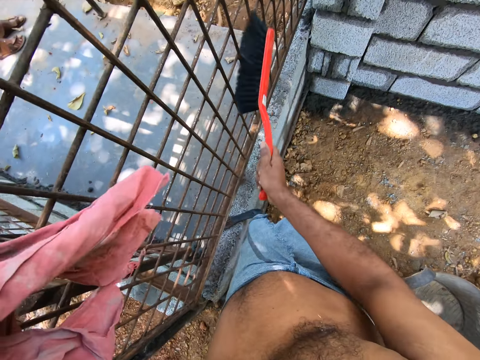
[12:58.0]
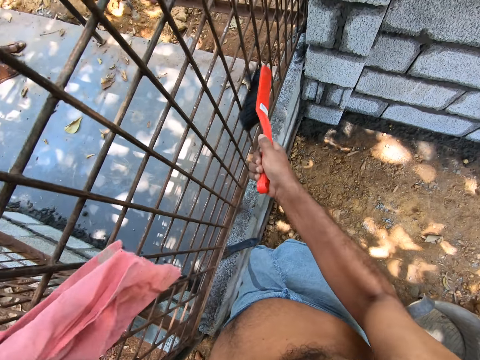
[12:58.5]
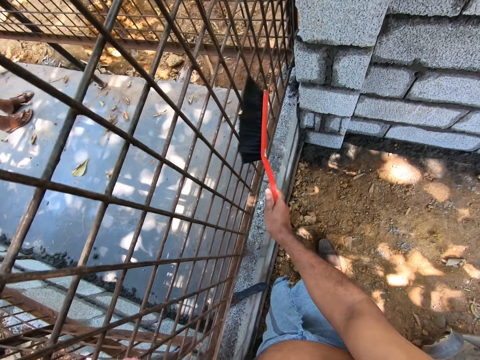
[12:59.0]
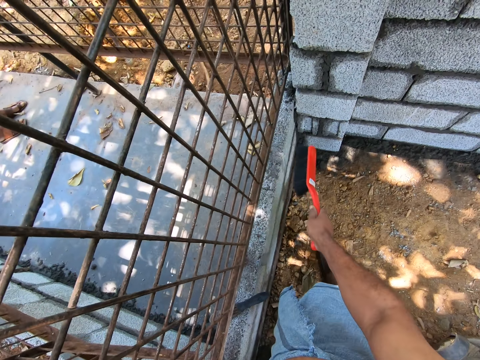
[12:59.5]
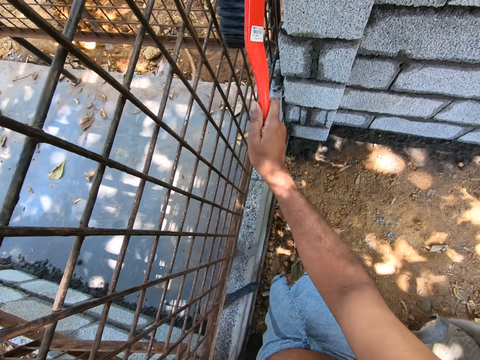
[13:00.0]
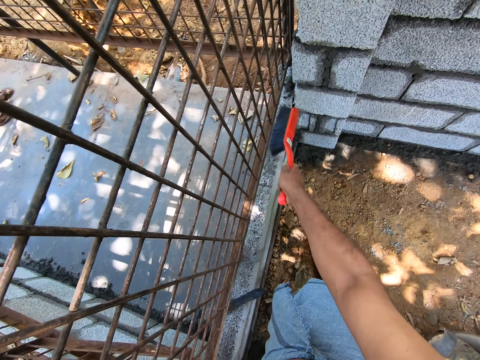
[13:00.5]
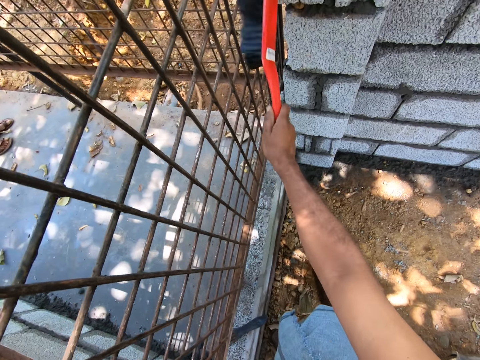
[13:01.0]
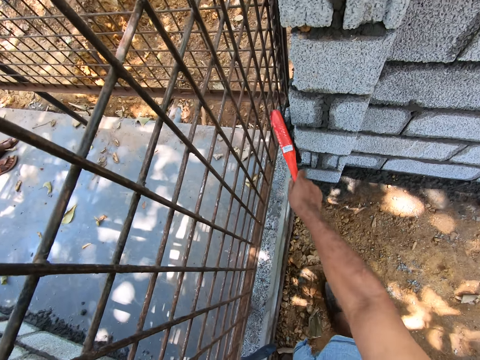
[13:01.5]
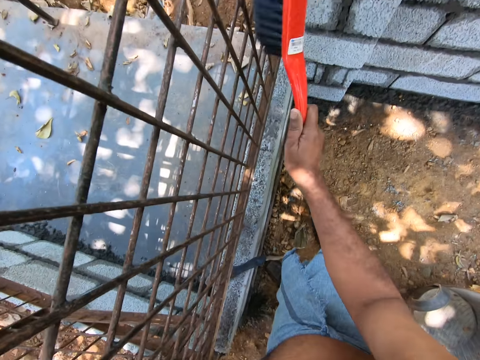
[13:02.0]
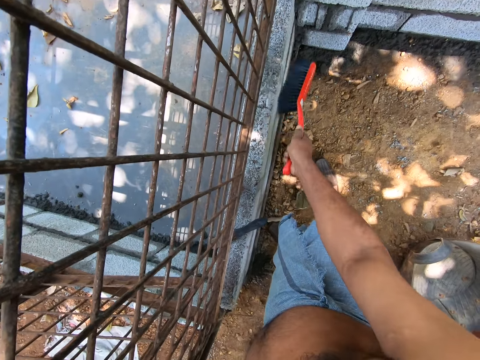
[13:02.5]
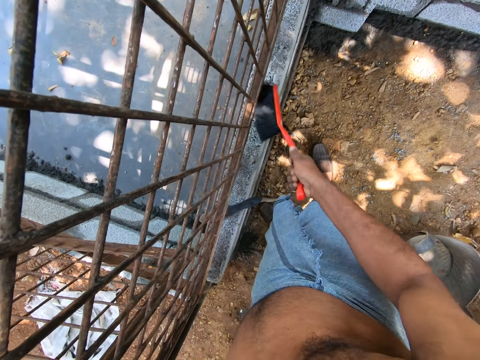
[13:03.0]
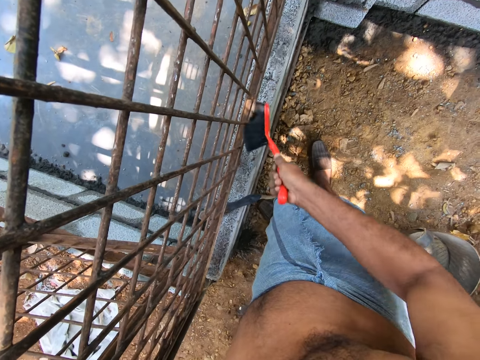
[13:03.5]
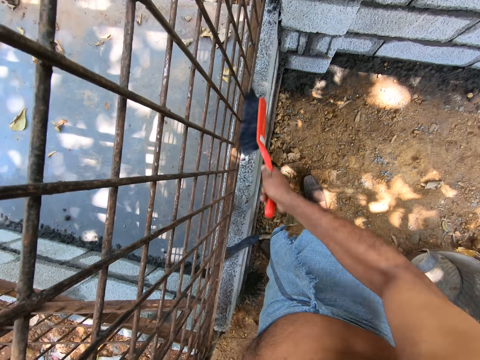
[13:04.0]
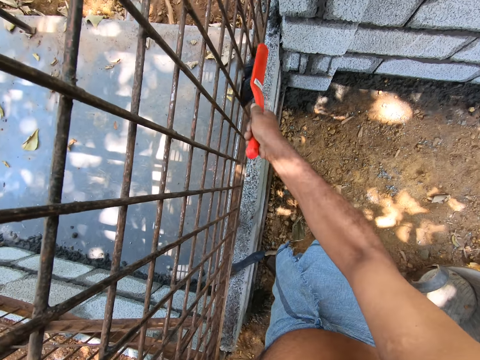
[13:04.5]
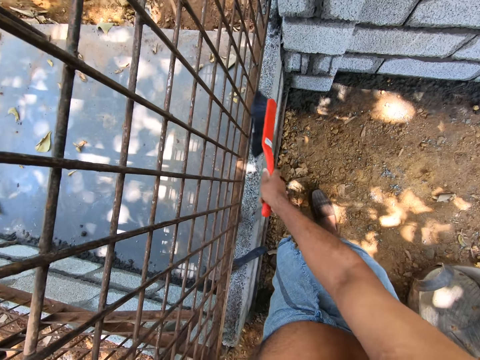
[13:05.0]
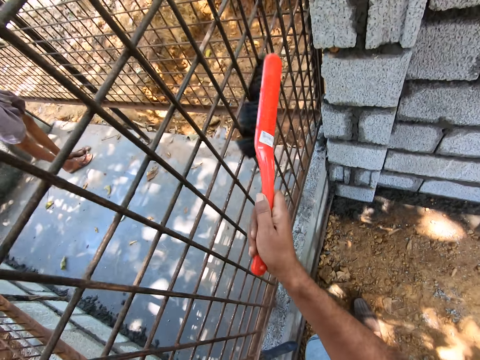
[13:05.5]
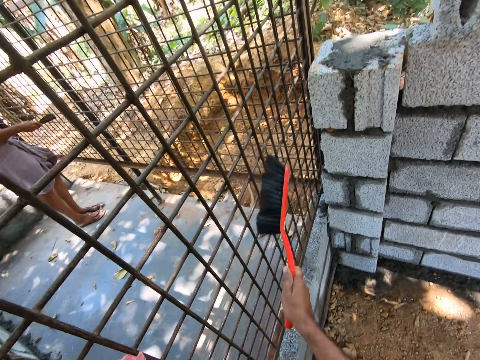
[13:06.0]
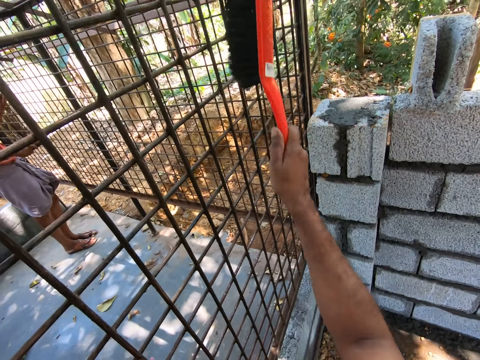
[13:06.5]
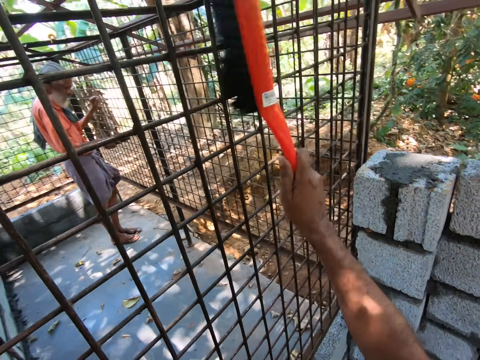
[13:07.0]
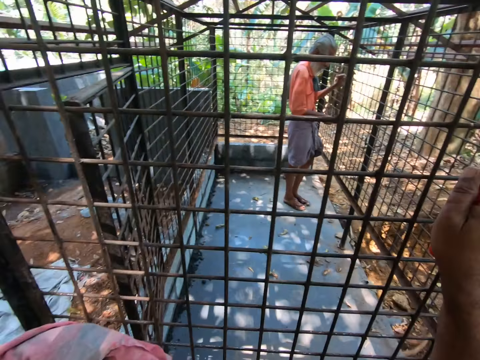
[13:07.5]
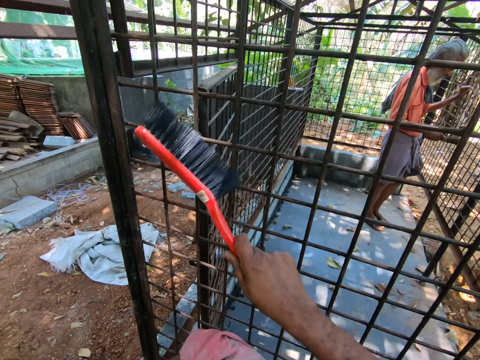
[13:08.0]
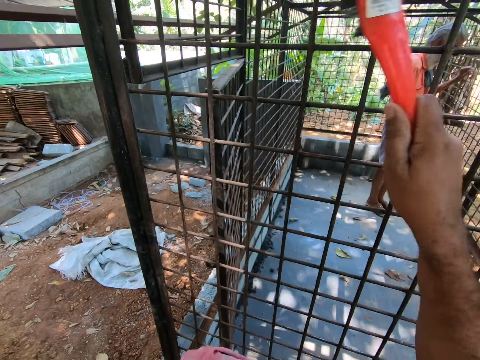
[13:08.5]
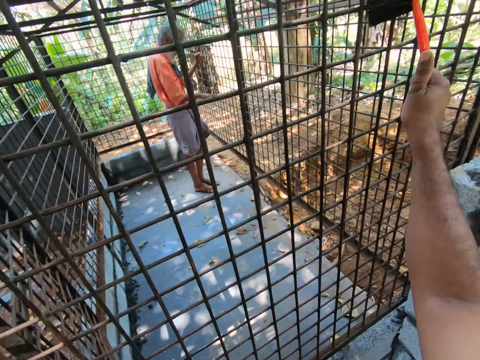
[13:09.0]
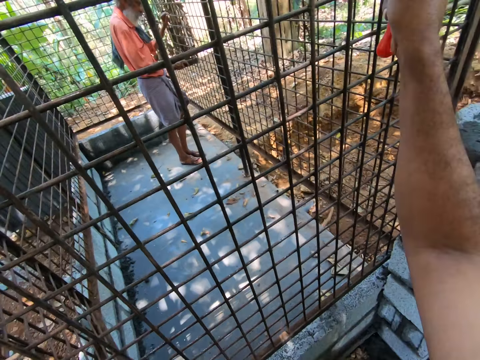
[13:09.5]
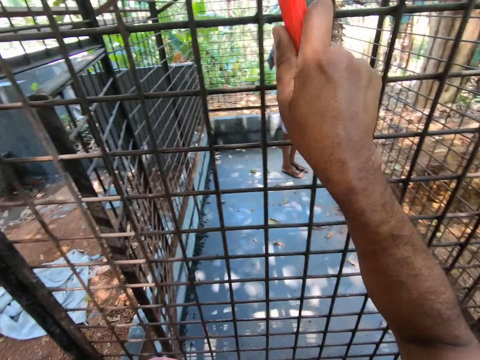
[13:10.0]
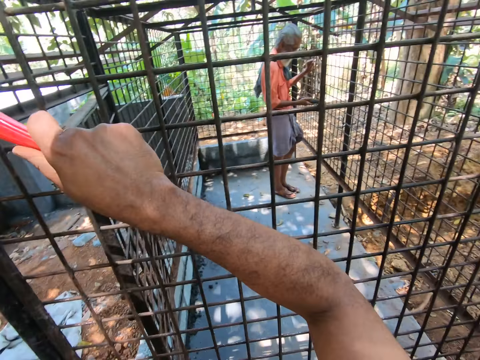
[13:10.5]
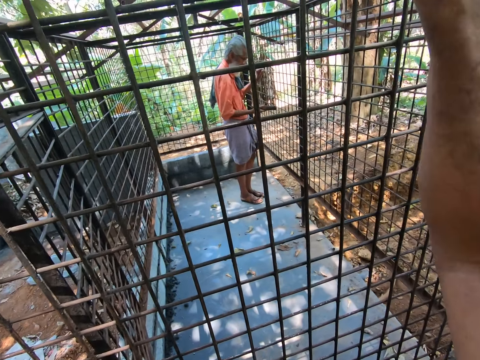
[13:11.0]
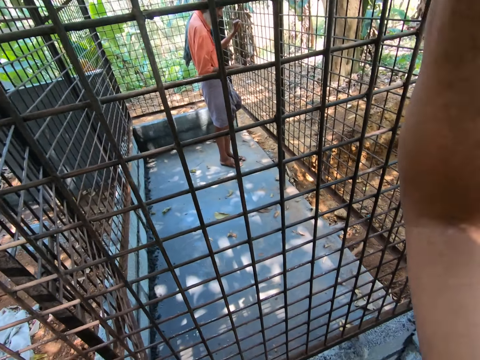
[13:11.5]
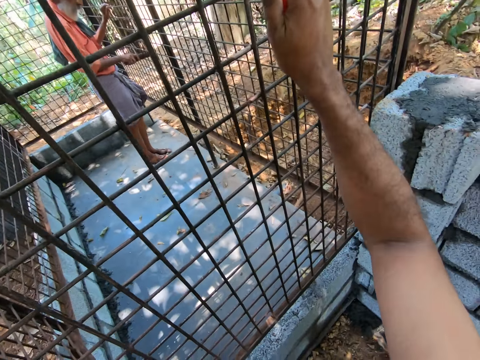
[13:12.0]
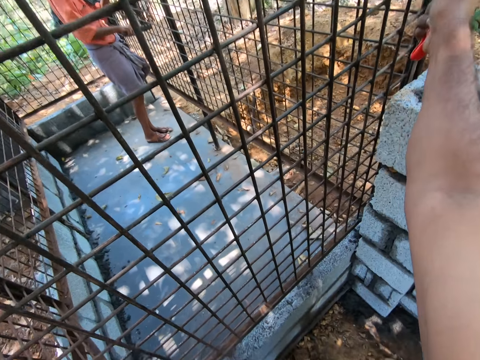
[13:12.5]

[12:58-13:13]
The man smoothens the cage with the sandpaper in his right hand.

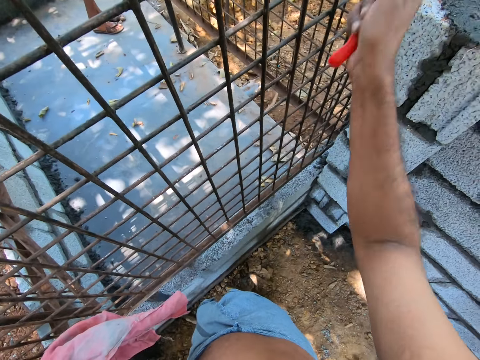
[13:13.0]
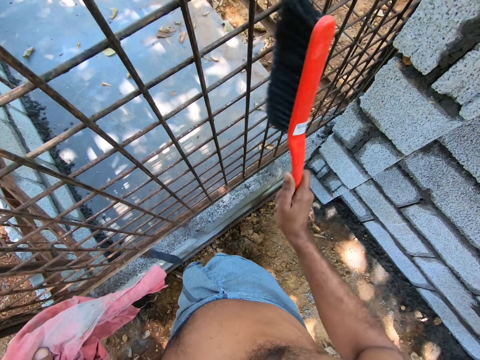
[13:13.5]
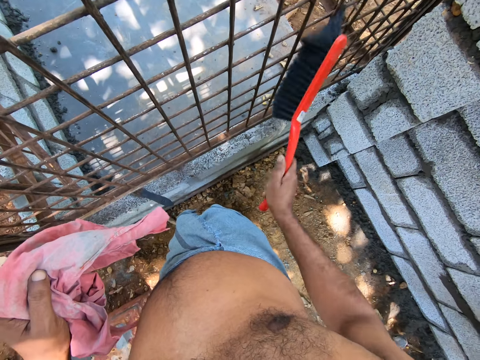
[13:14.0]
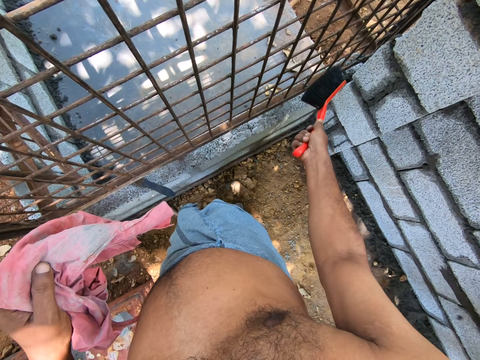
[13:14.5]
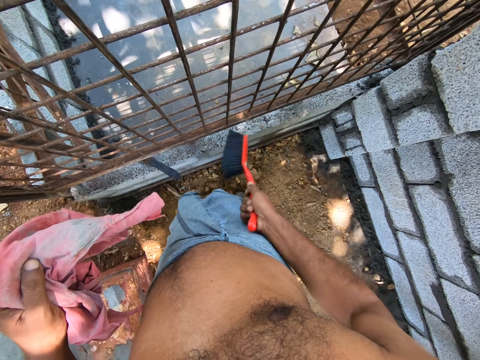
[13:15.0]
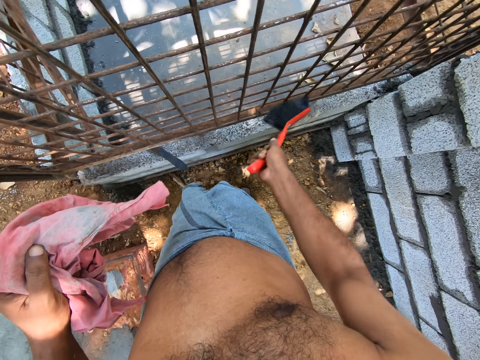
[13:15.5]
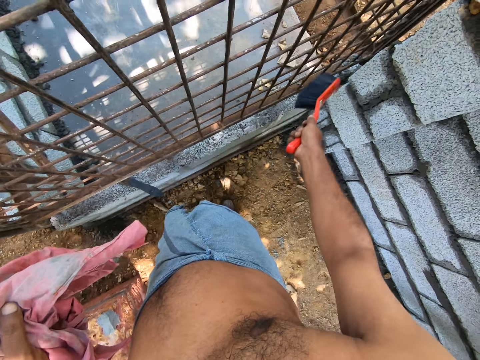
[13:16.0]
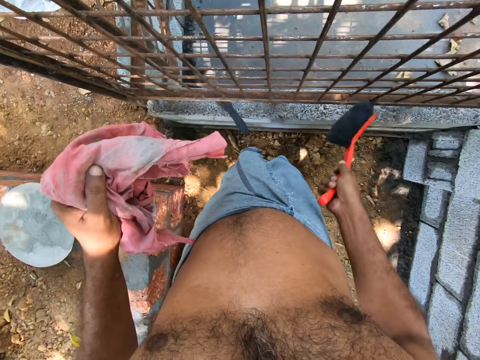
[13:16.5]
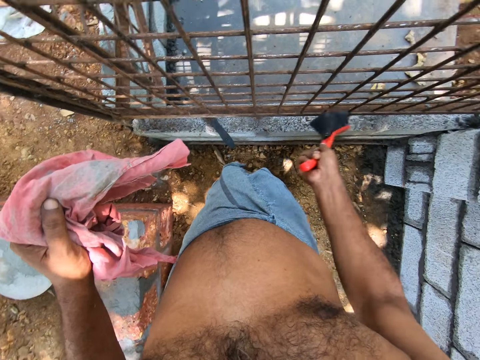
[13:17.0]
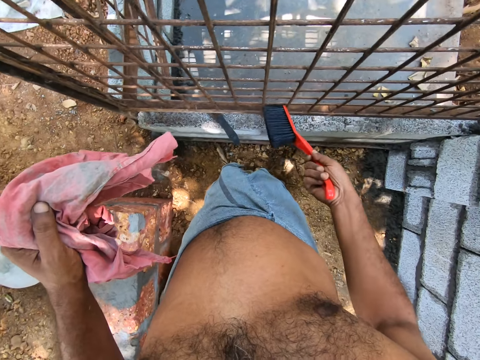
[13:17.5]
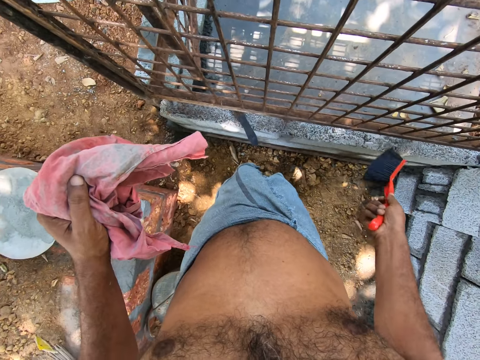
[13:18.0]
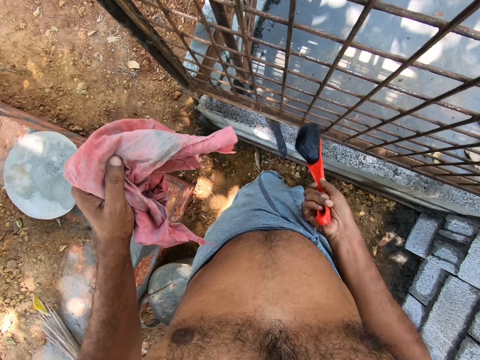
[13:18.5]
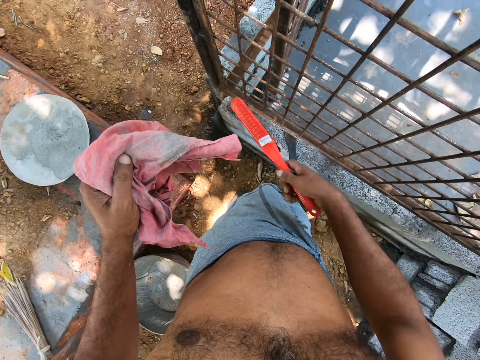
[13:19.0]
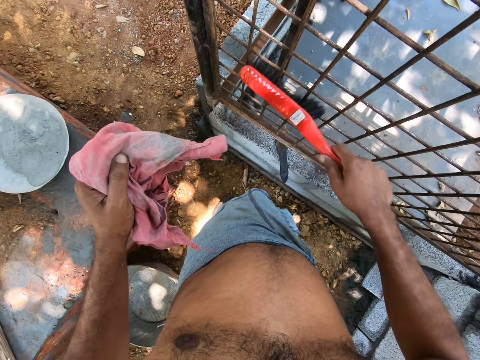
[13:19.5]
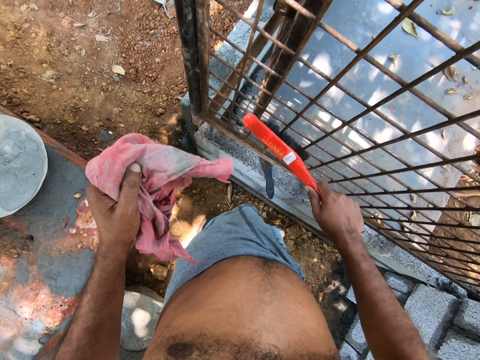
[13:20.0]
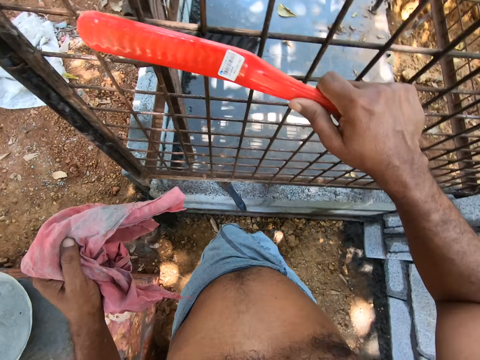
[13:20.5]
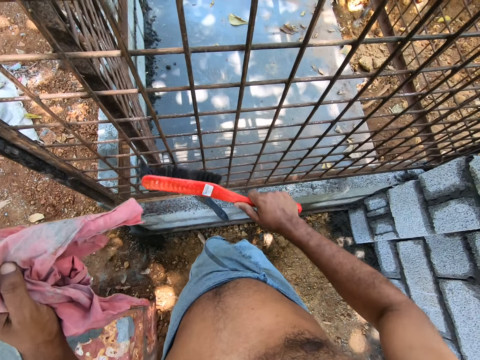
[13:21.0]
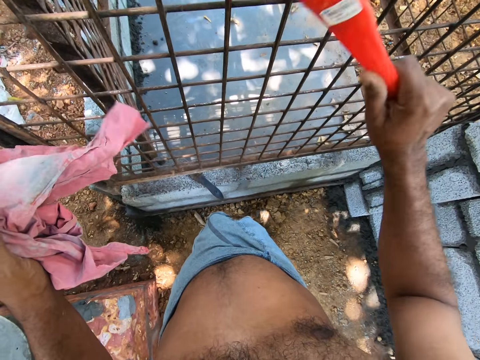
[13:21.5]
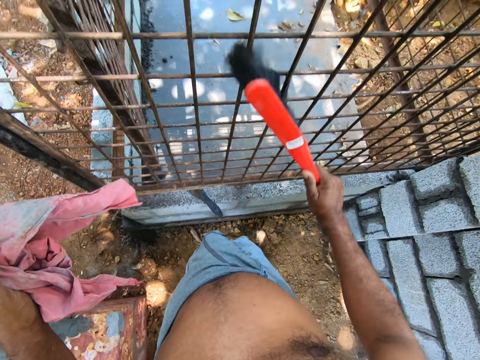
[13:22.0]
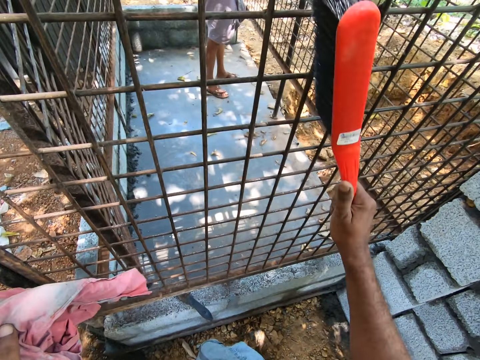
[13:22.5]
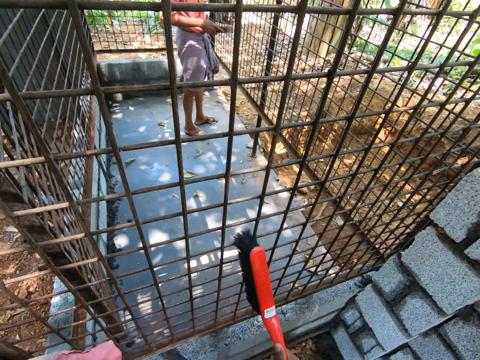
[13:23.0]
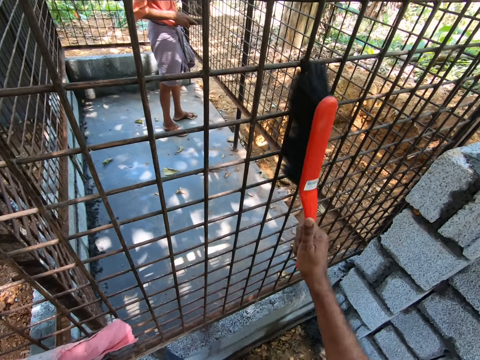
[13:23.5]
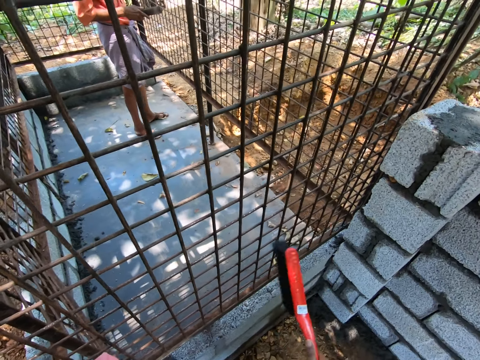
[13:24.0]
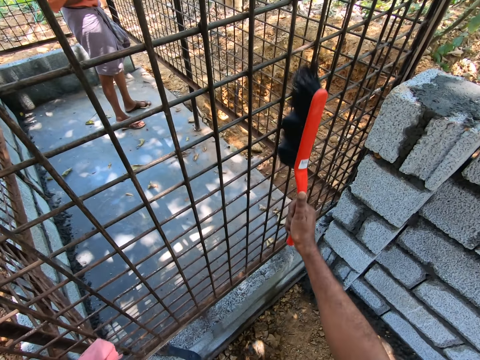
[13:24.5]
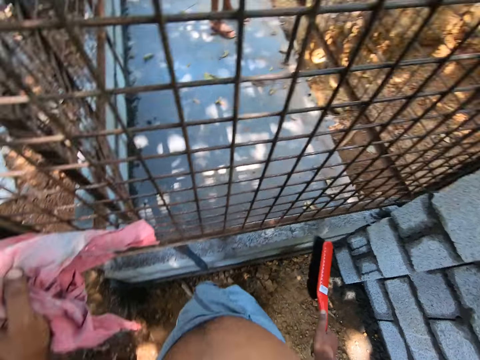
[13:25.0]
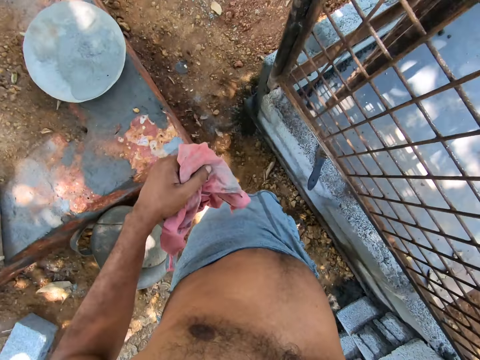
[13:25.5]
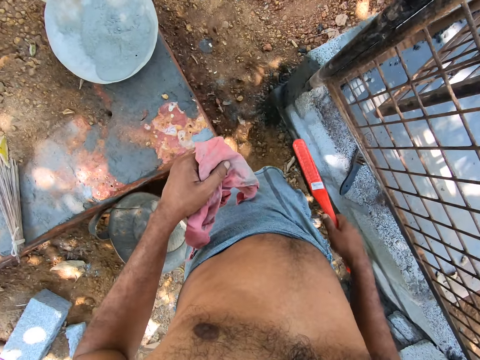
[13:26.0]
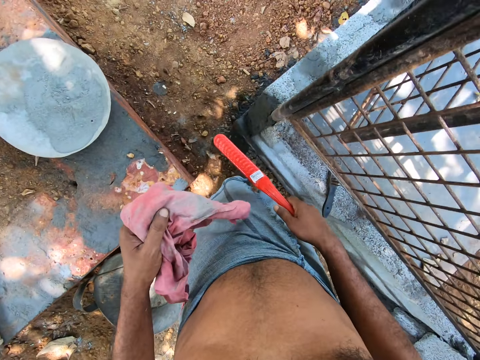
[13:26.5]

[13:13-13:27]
The man converses with the camera wearer. The camera wearer takes a few steps.
